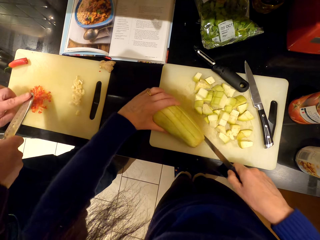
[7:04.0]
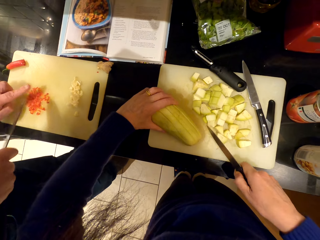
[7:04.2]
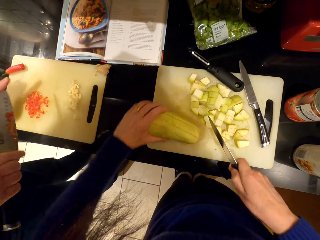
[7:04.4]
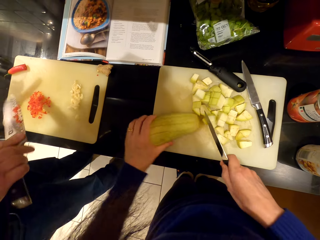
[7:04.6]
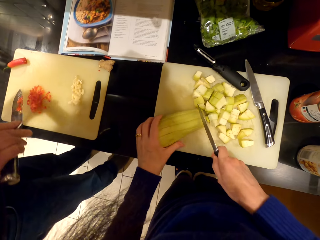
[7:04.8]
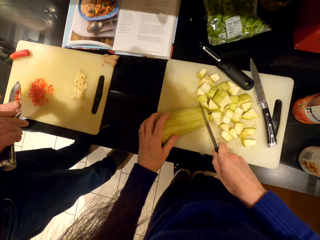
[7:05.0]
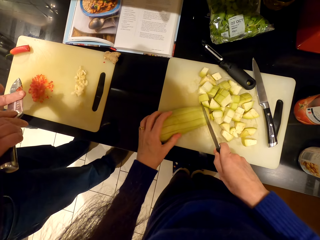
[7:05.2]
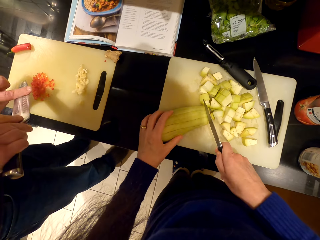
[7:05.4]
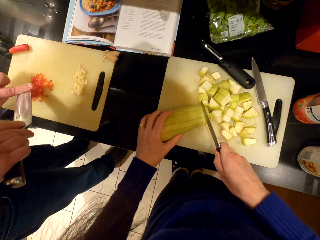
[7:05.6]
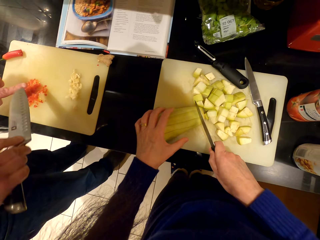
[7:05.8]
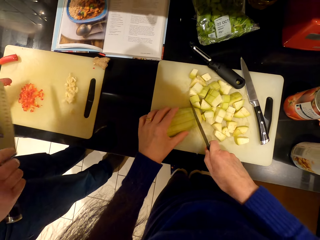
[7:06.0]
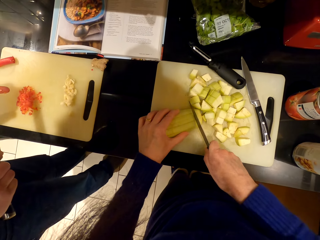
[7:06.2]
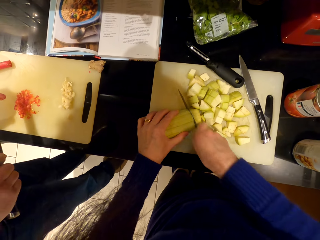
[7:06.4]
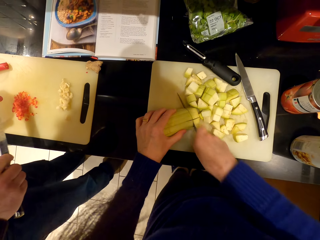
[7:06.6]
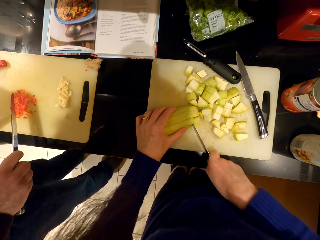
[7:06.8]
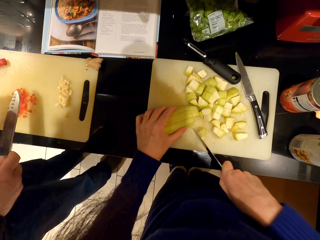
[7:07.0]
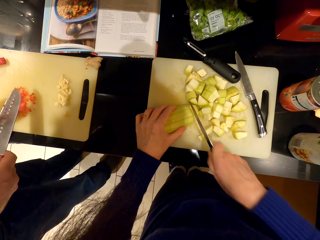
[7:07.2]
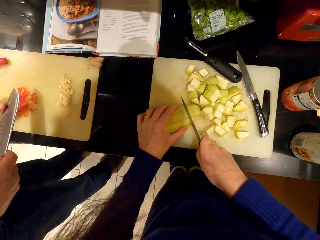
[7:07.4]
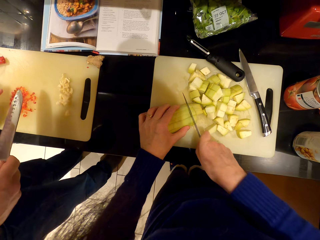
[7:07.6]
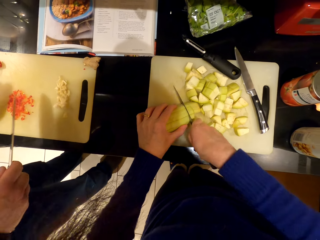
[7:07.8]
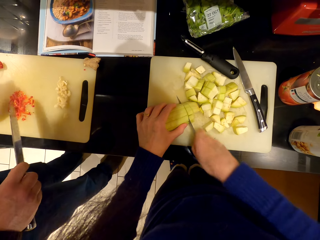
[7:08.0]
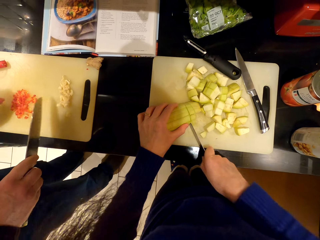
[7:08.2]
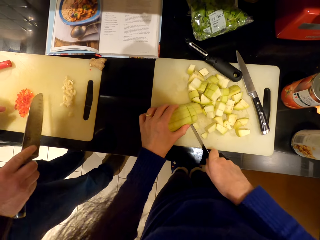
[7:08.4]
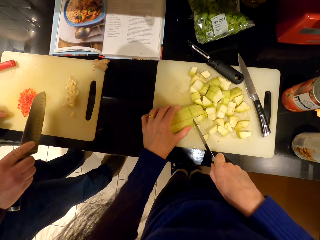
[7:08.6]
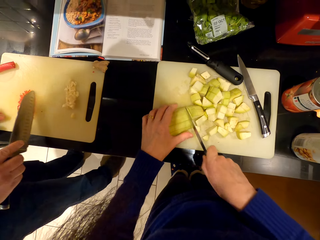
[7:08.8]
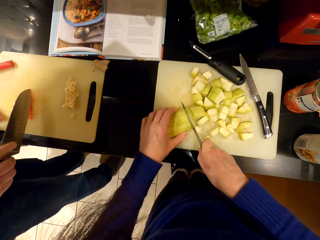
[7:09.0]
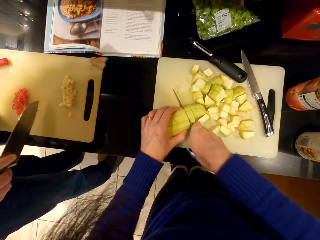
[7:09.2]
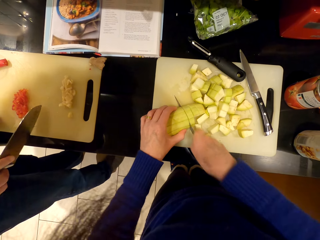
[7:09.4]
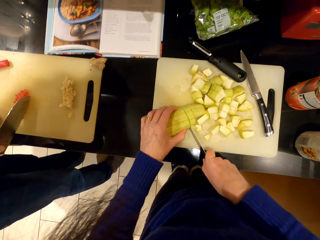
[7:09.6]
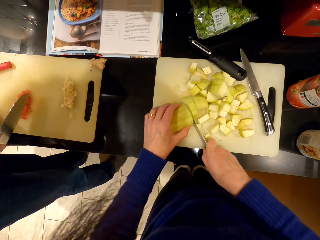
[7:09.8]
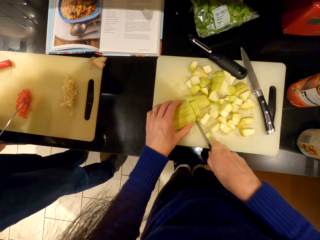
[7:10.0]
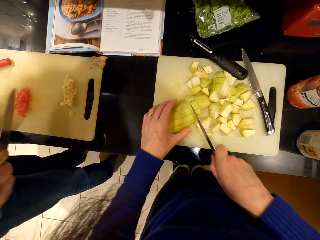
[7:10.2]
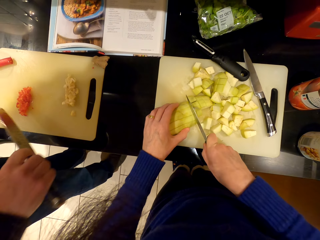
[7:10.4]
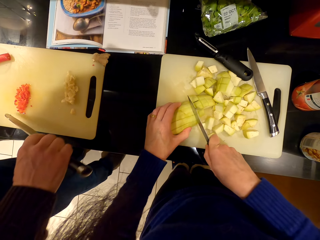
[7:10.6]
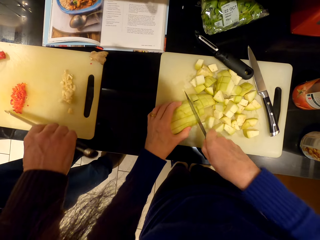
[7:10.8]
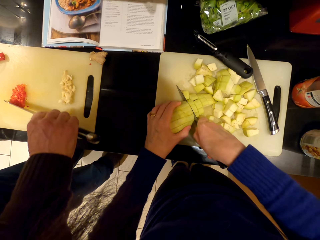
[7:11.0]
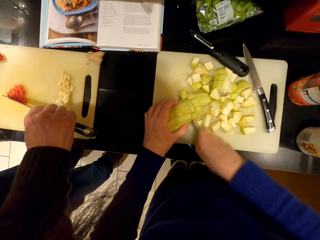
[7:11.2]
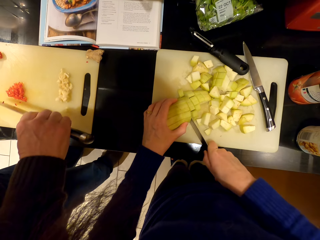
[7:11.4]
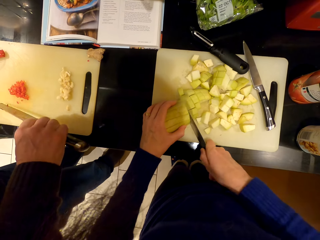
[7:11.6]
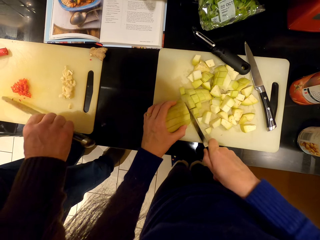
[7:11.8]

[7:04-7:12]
The camera wearer chops the eggplant.

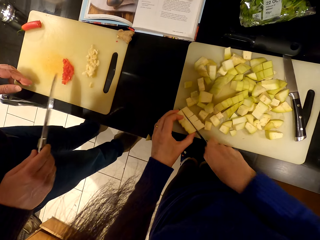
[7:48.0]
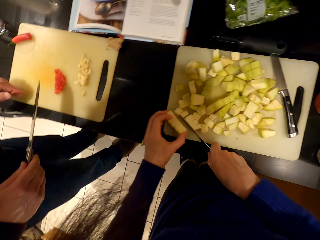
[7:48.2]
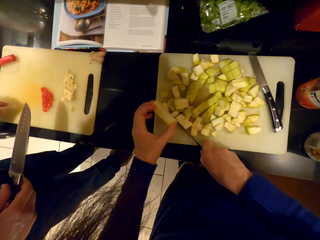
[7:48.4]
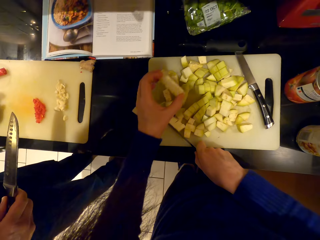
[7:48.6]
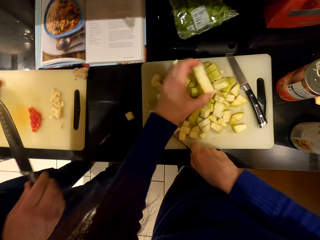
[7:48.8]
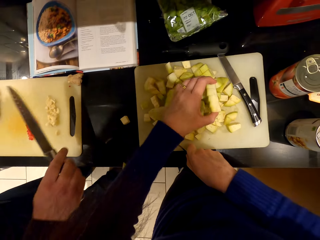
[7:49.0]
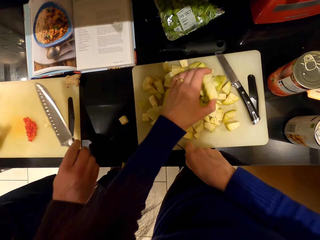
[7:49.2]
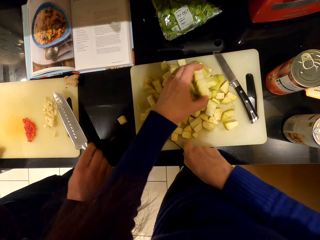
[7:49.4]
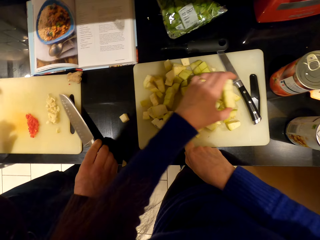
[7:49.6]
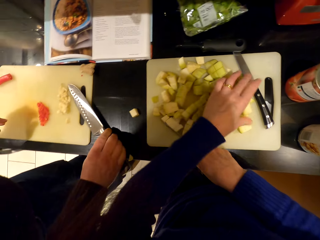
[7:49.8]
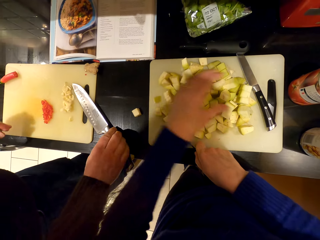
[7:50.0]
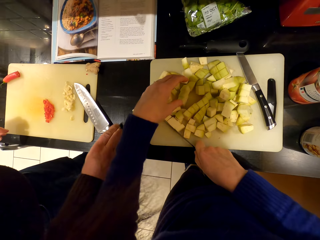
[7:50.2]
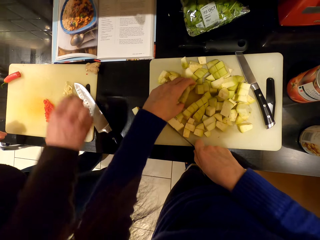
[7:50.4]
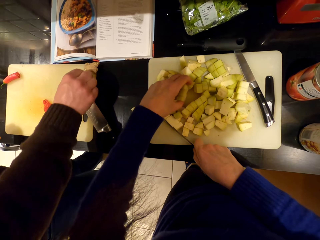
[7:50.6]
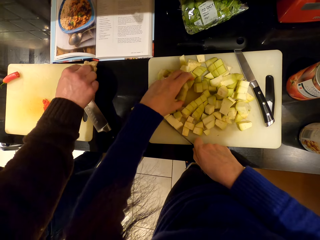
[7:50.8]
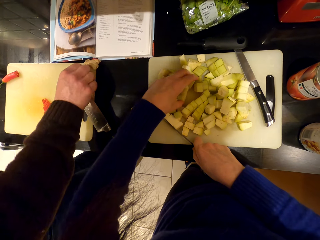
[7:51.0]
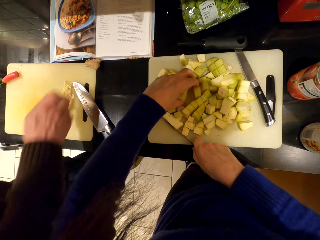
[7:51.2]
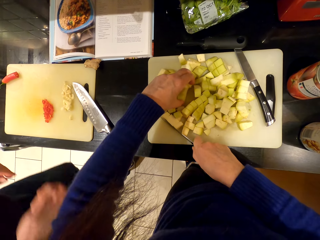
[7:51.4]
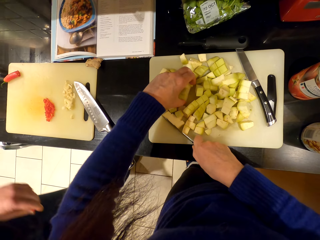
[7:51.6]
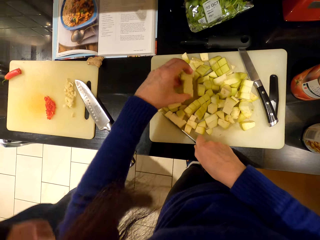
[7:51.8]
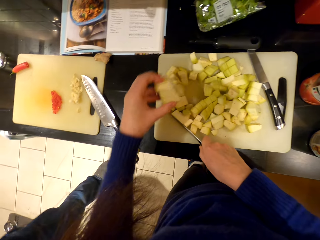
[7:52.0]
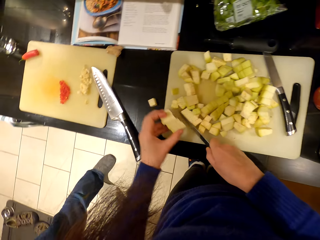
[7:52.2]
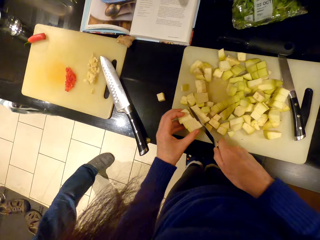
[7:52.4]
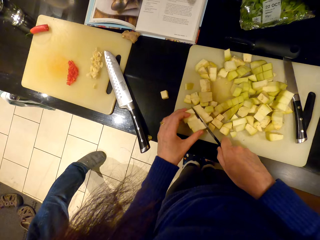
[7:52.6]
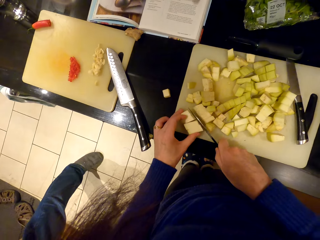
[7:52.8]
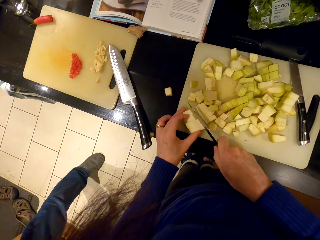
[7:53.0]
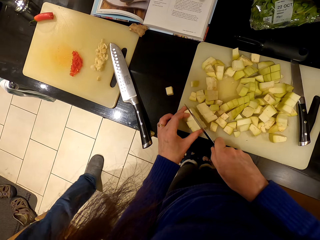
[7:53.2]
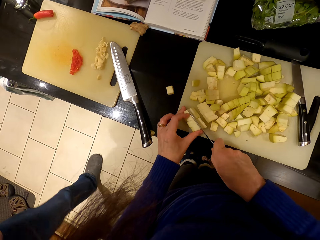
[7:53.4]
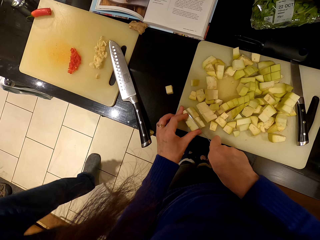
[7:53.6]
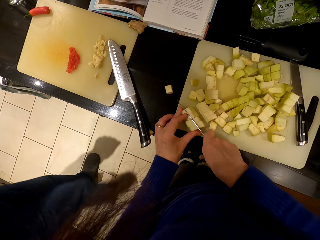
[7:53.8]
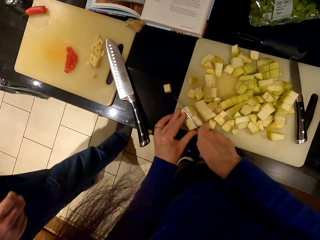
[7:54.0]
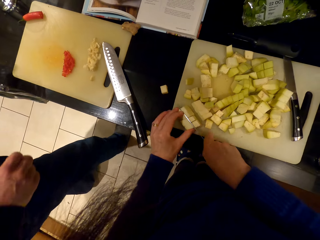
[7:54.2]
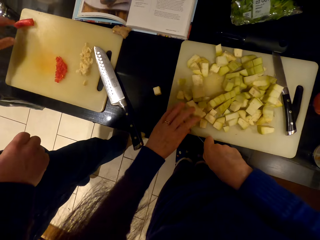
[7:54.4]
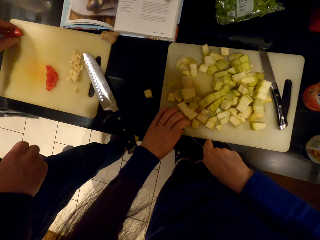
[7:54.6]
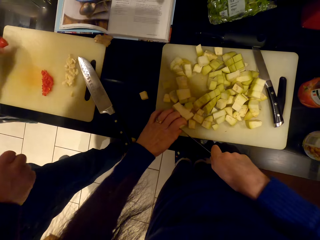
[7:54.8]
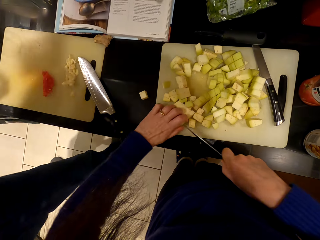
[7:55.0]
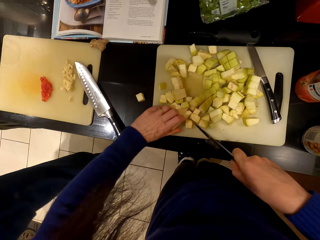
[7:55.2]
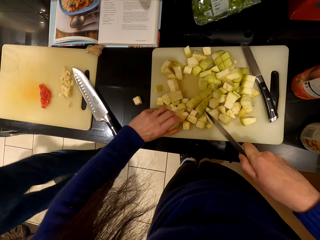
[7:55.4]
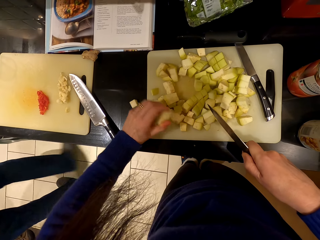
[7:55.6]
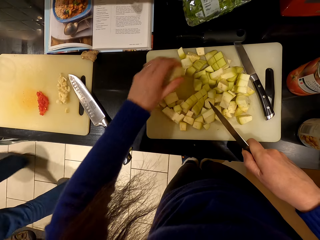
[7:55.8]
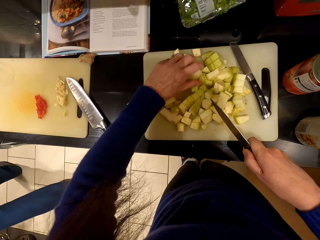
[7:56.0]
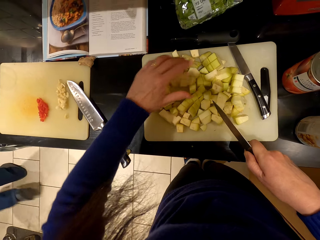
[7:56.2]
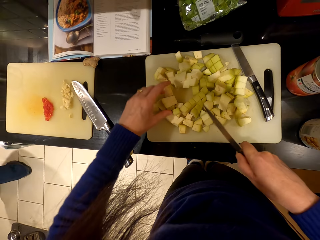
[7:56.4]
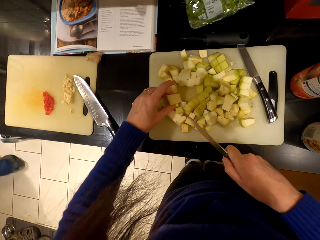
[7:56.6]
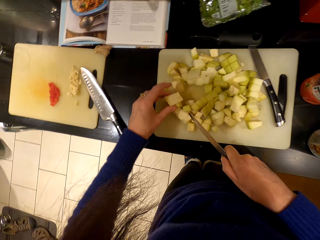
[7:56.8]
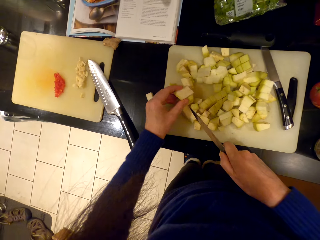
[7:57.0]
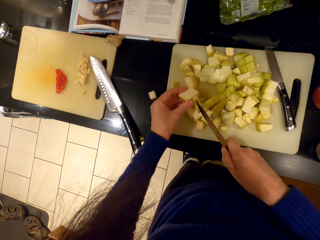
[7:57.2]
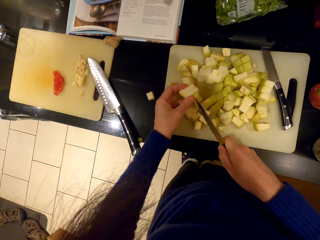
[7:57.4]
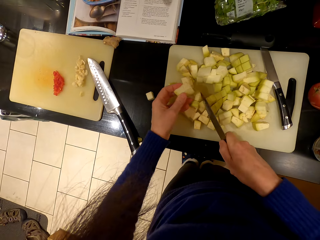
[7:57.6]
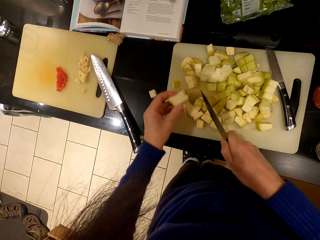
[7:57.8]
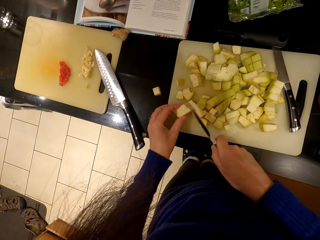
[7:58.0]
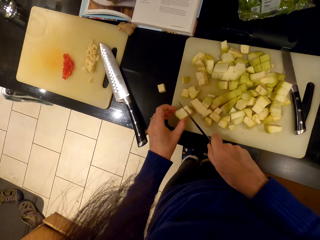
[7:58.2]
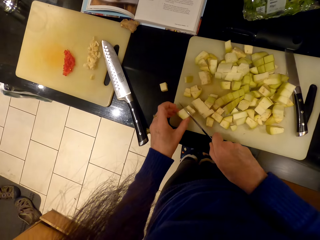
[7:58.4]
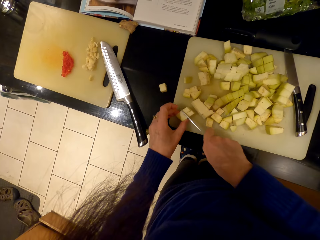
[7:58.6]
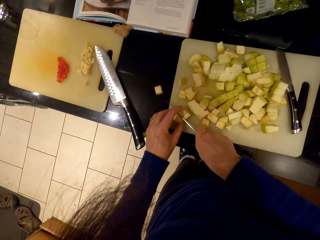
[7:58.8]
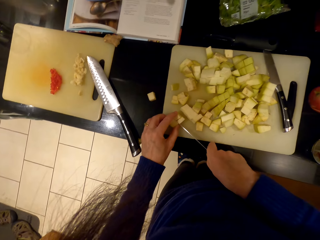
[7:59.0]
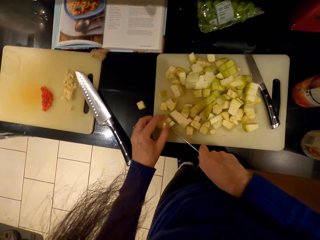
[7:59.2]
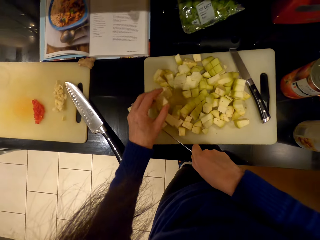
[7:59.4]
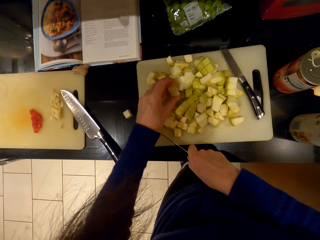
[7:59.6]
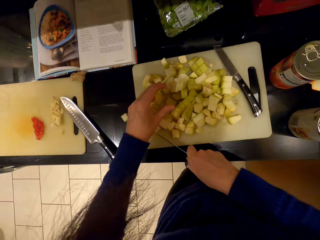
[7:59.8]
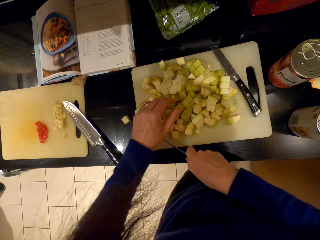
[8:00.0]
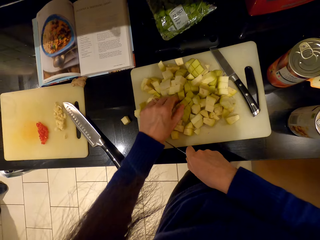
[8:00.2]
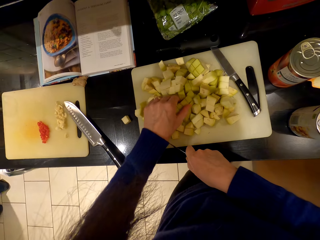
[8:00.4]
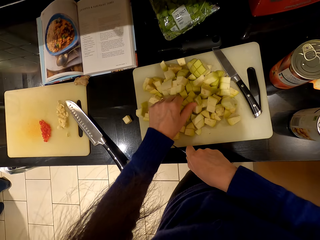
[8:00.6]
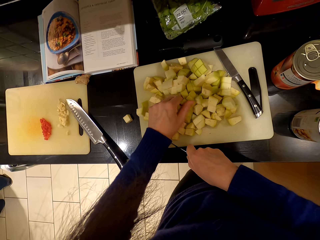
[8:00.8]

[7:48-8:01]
A man puts down the knife. The man turns to the other side. The camera wearer chops the eggplant. The man walks away.
